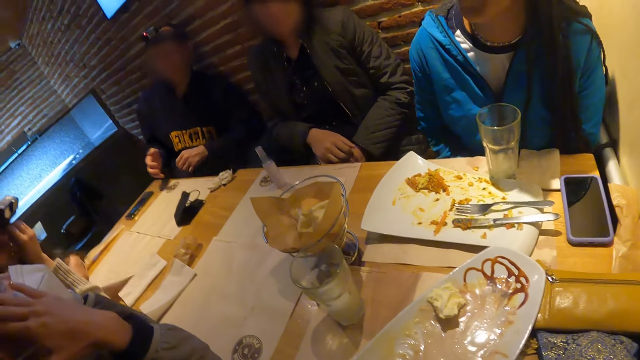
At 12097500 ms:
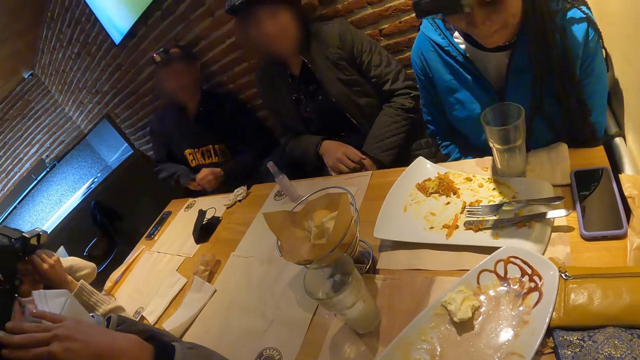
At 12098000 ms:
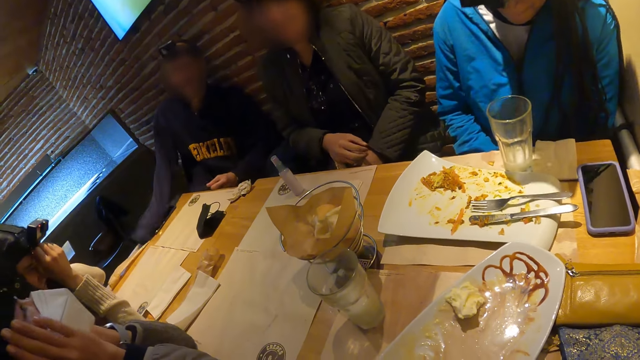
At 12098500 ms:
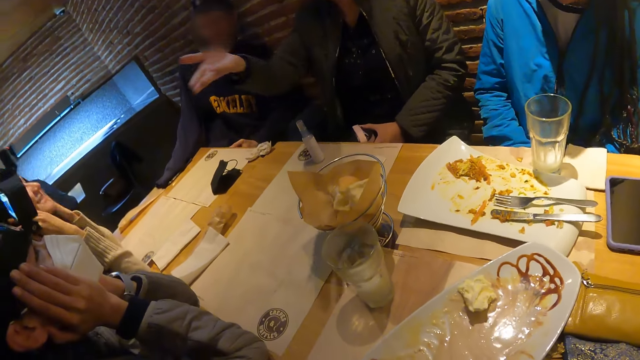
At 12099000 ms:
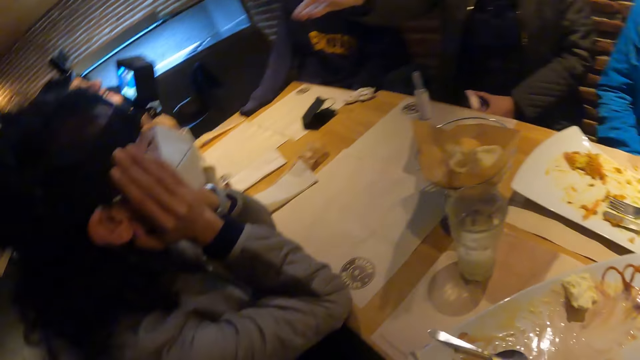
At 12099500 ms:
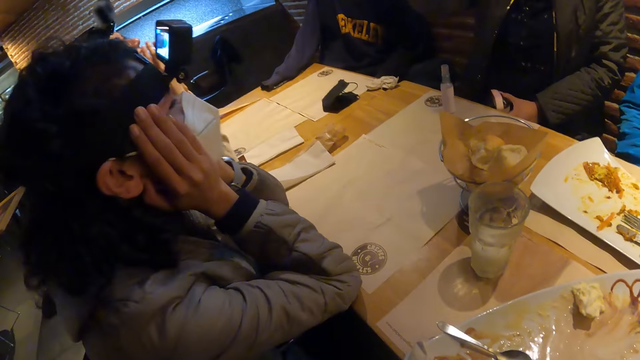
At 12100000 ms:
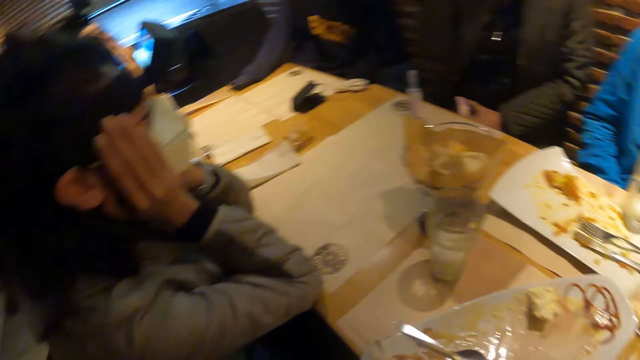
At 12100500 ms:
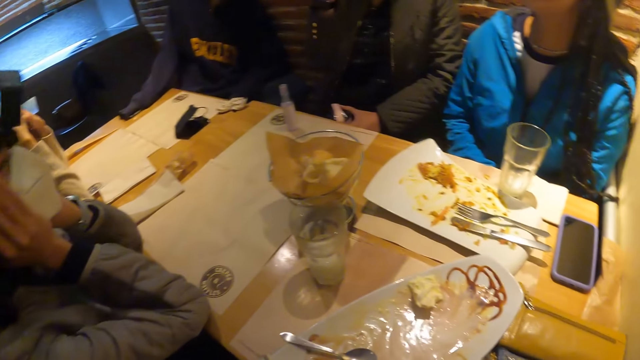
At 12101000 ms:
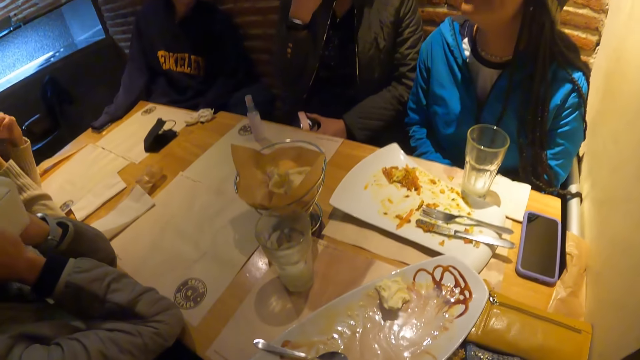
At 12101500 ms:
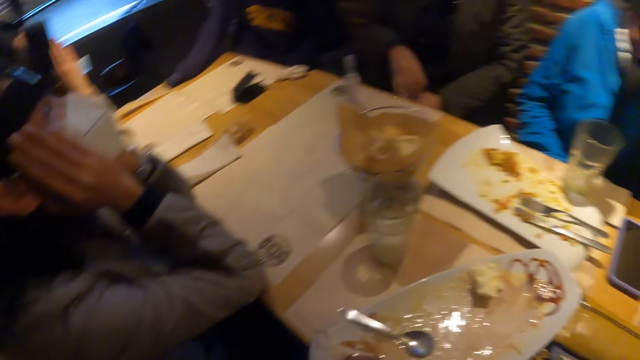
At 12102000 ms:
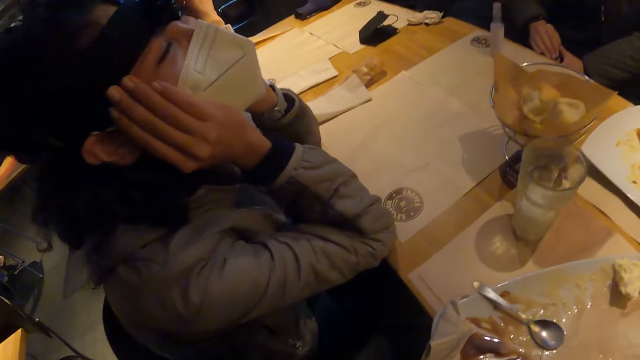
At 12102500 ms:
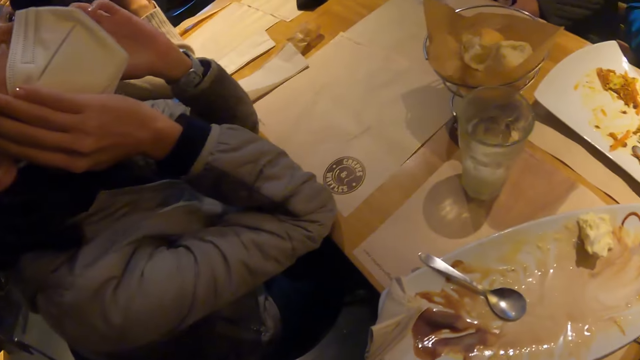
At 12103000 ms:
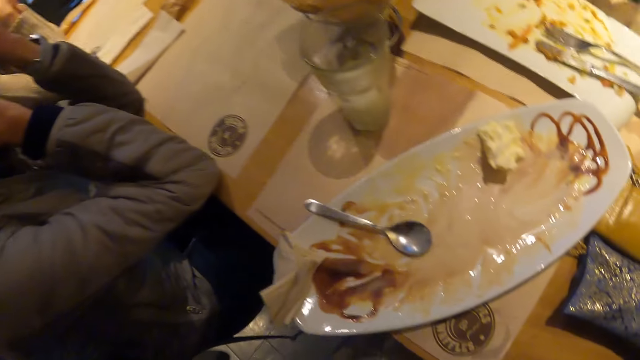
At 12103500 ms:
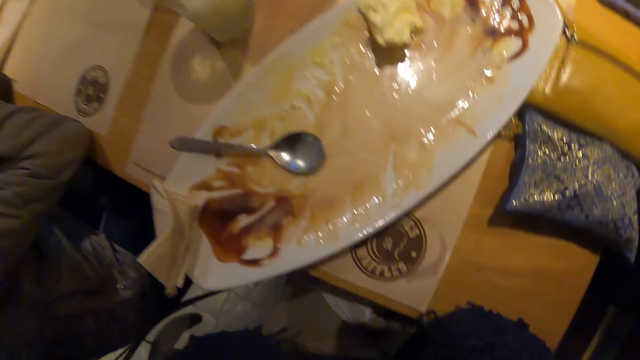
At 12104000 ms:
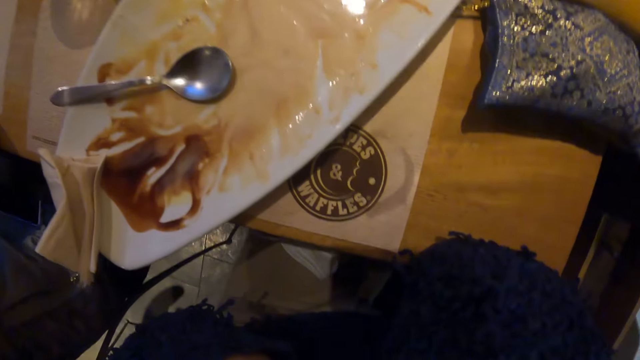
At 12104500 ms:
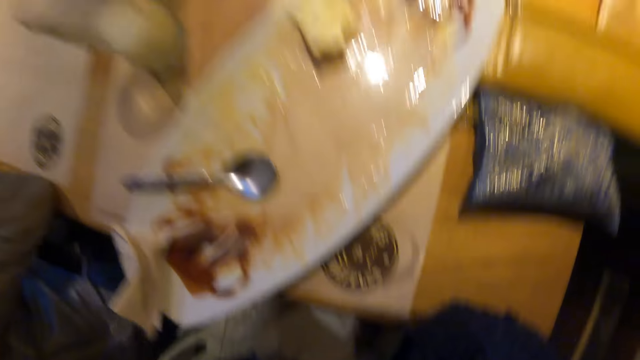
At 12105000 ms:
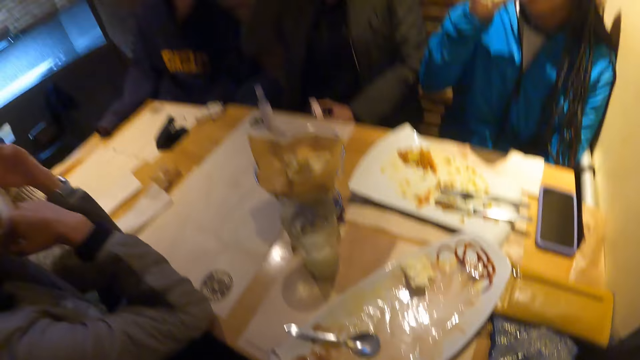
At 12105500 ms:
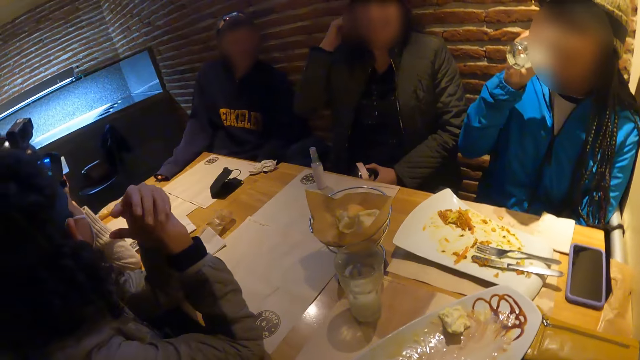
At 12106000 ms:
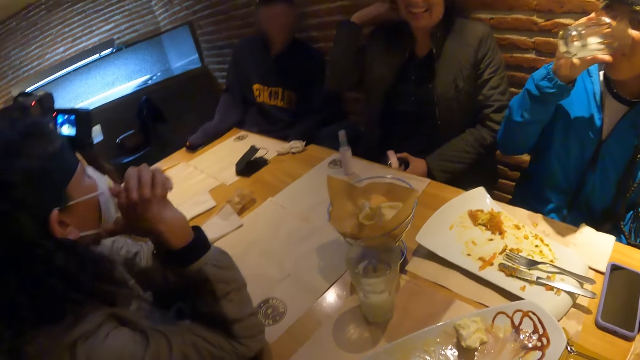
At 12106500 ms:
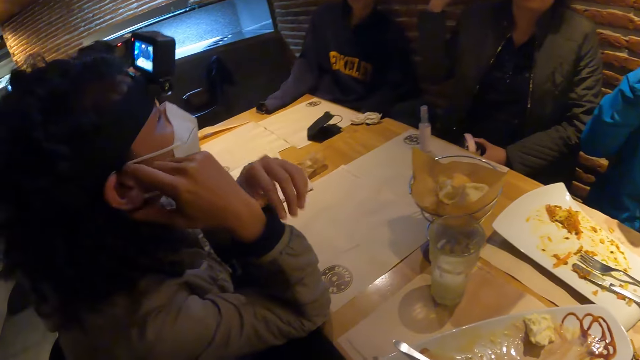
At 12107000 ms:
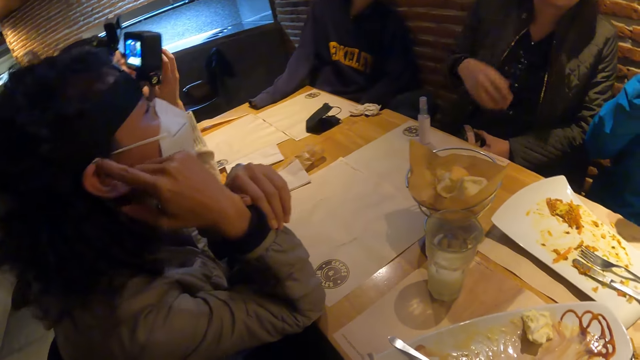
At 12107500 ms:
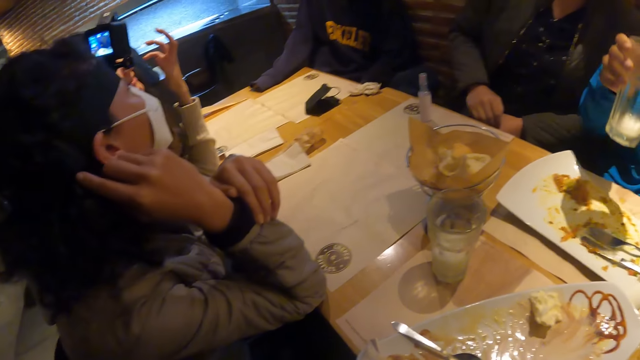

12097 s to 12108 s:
A man pulls the sweater's arm and wipes the phone. A lady speaks with gestures. Another lady drinks the glass of milk in her right hand.

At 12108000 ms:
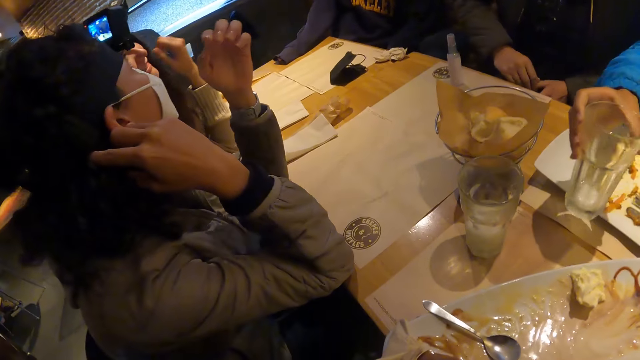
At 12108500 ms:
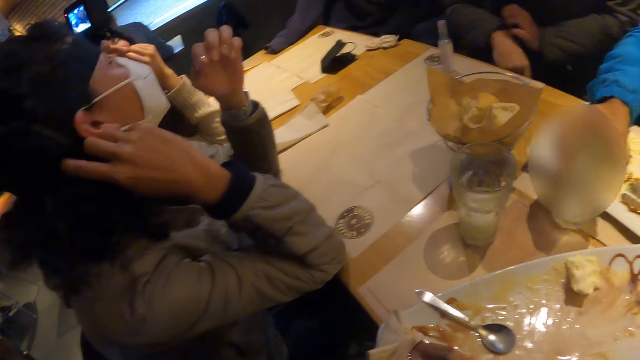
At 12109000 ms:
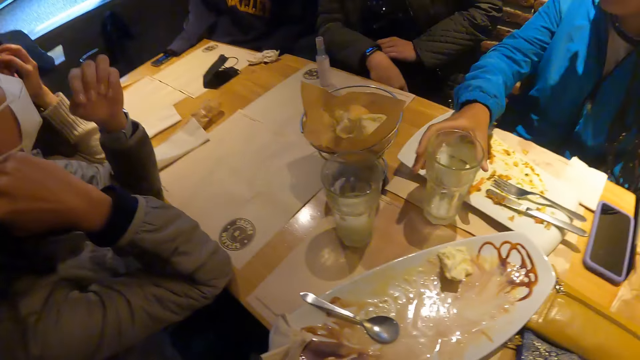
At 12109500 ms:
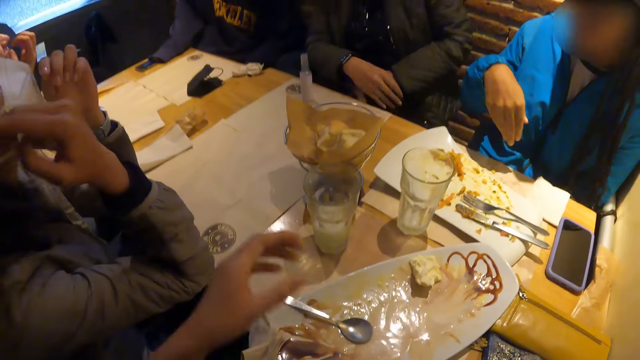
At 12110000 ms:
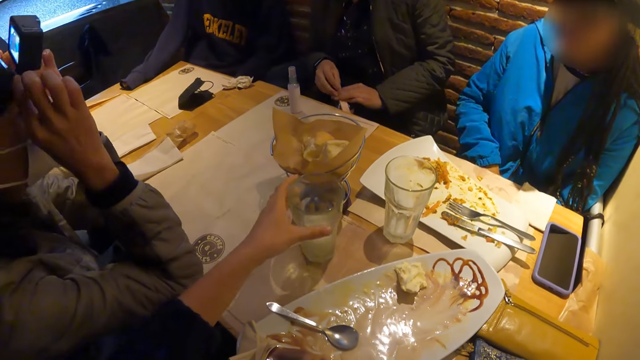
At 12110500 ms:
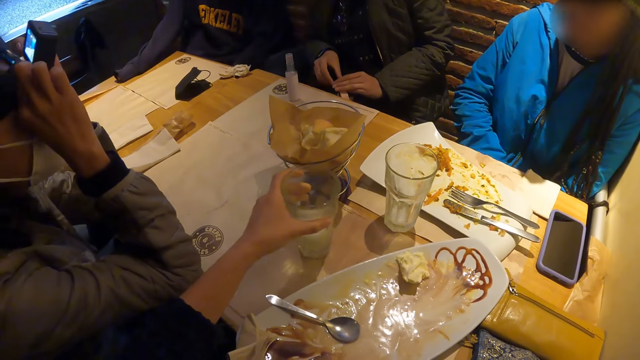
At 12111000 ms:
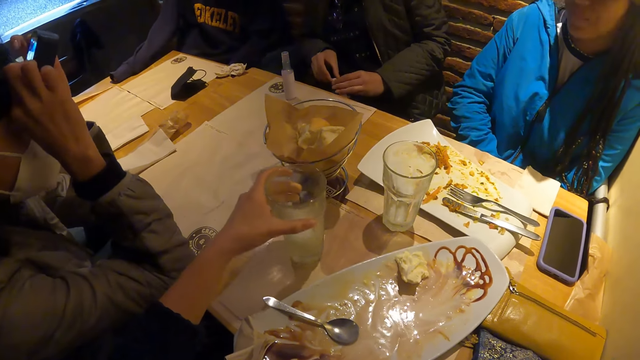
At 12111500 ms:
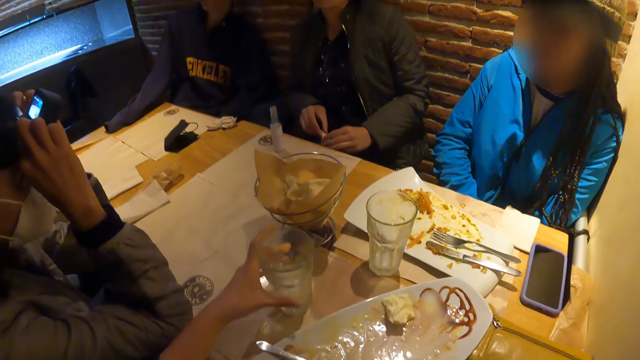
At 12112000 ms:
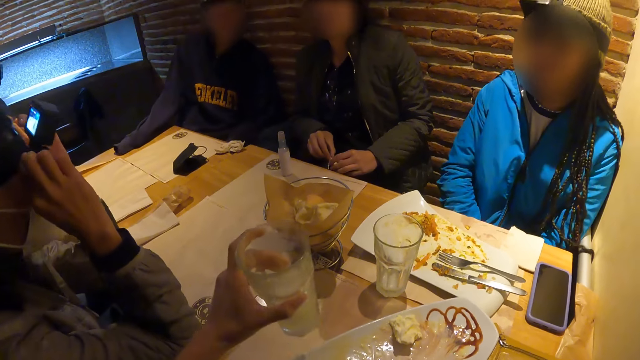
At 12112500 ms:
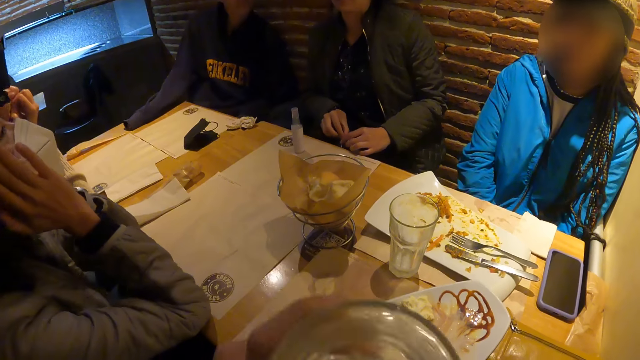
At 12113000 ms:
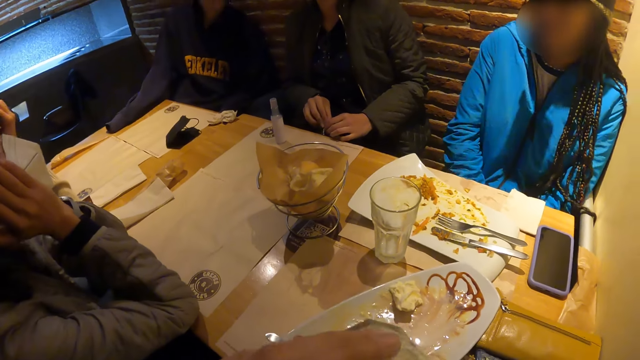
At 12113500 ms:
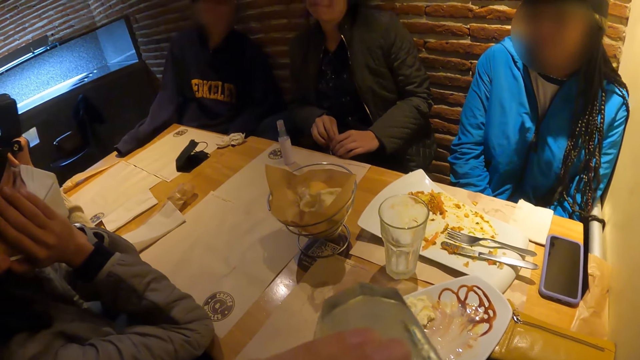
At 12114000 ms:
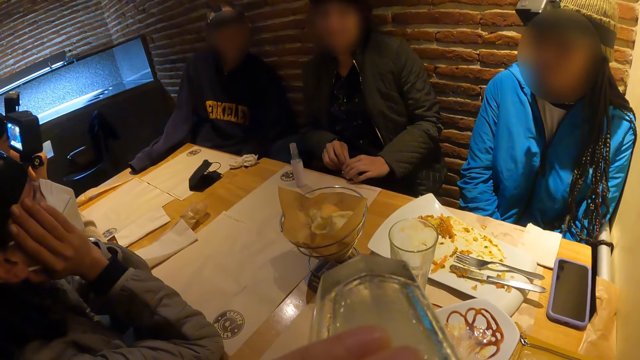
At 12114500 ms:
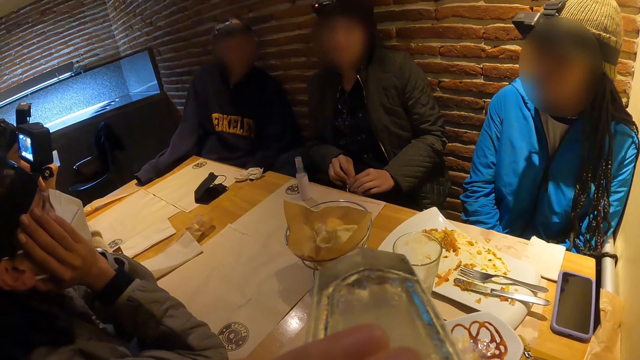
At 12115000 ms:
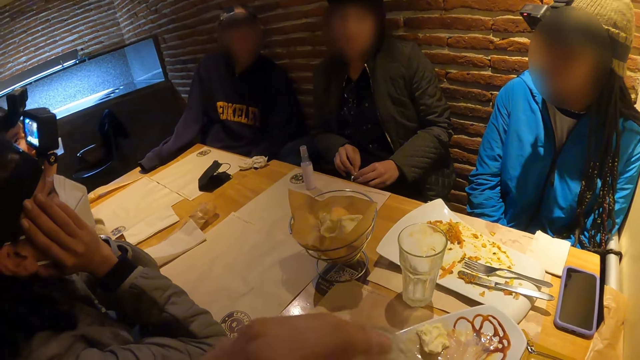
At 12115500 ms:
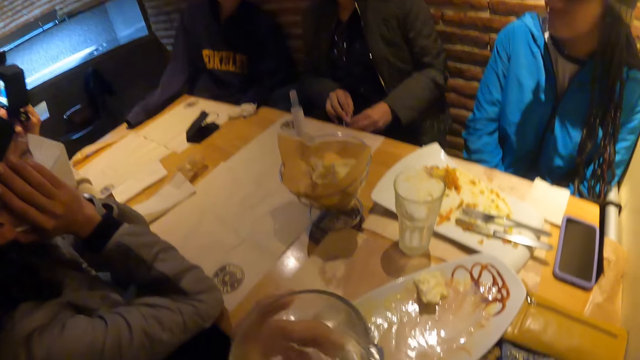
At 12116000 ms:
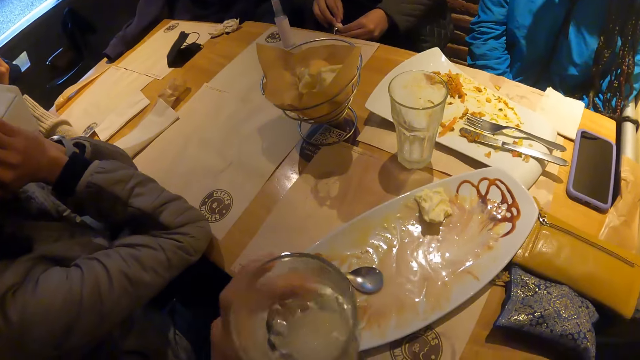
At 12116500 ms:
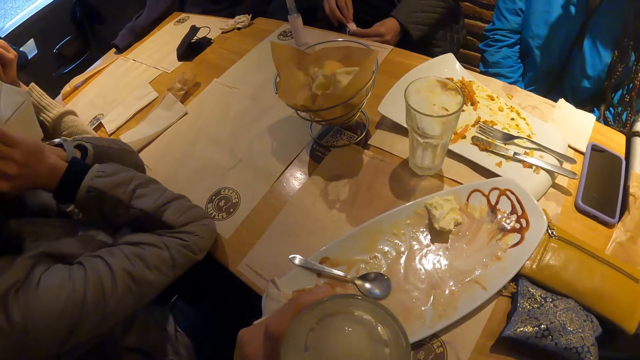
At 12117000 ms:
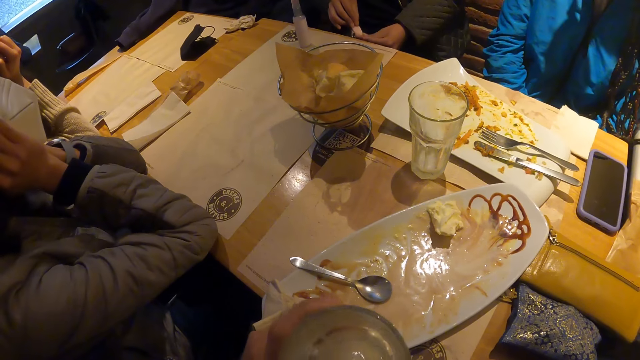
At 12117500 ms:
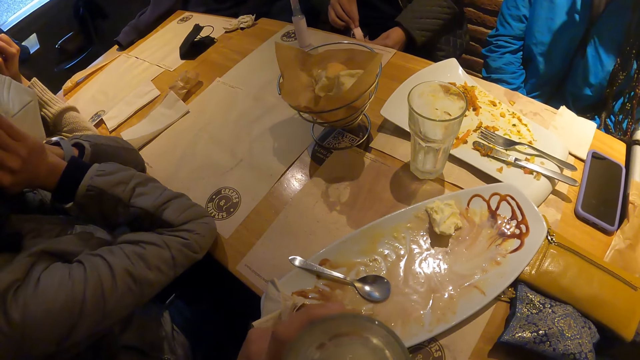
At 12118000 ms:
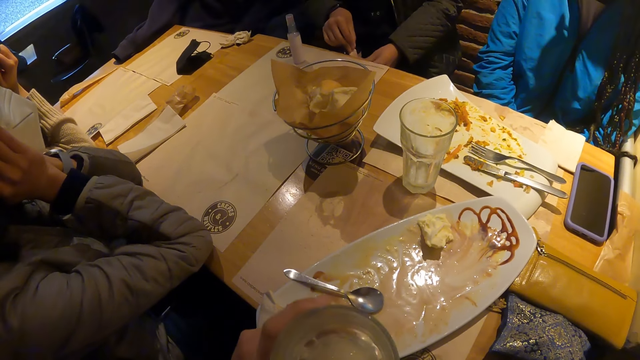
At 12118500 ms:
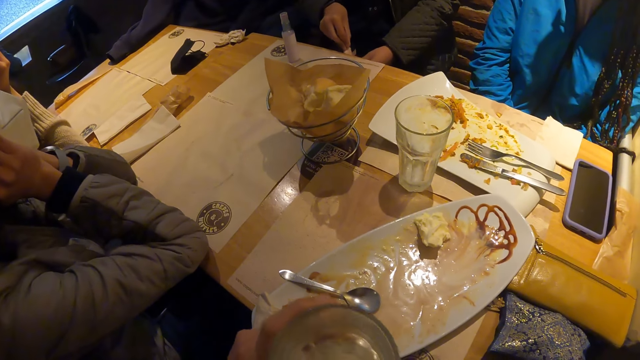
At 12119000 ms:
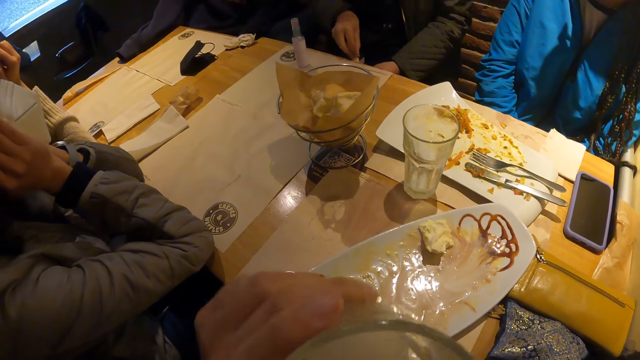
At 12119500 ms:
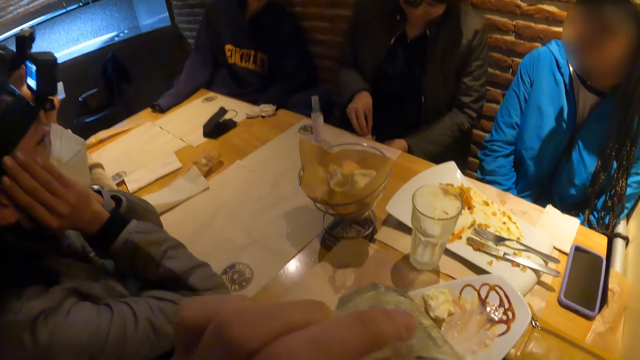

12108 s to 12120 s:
The woman drops the glass of milk on the table with her right hand. The camera wearer swirls the drinking glass. She picks up the glass of milk from the table with her left hand. She drinks from the glass of milk in her left hand. She swirls the drinking glass.
